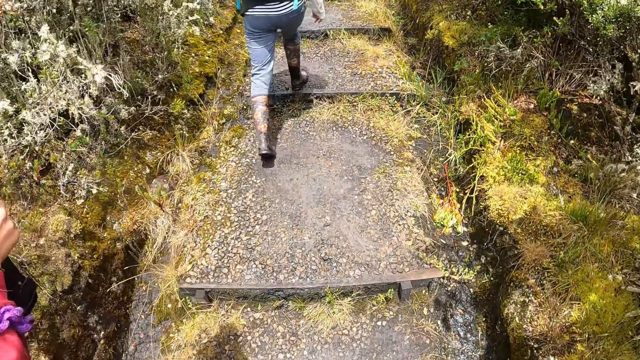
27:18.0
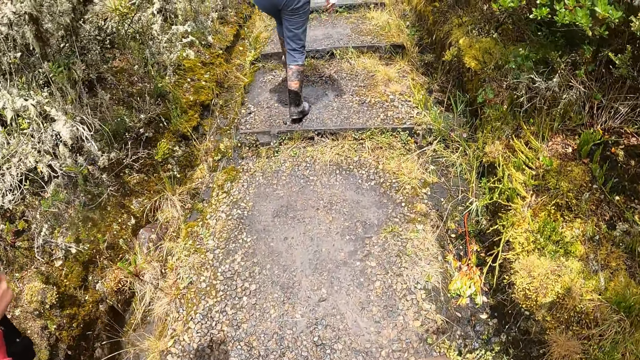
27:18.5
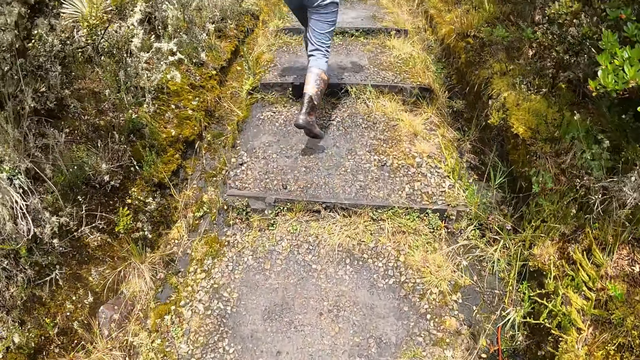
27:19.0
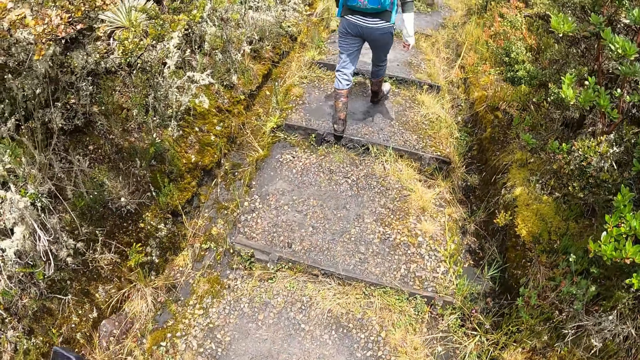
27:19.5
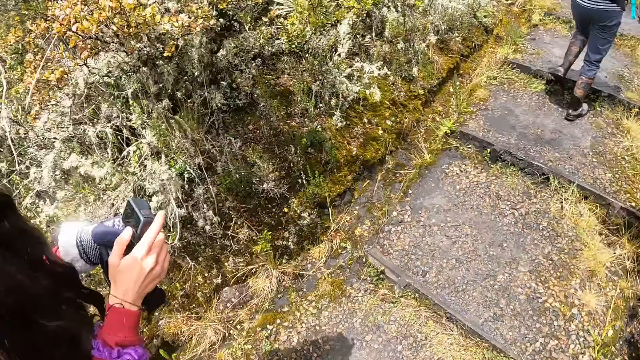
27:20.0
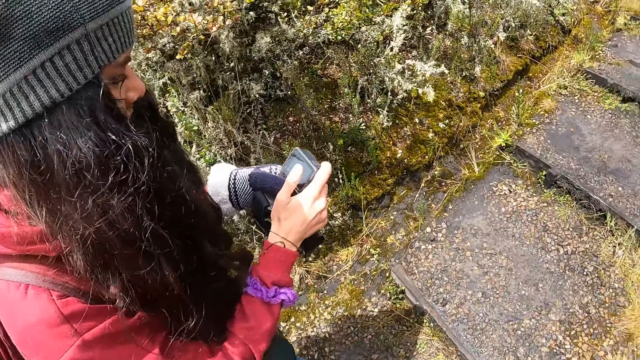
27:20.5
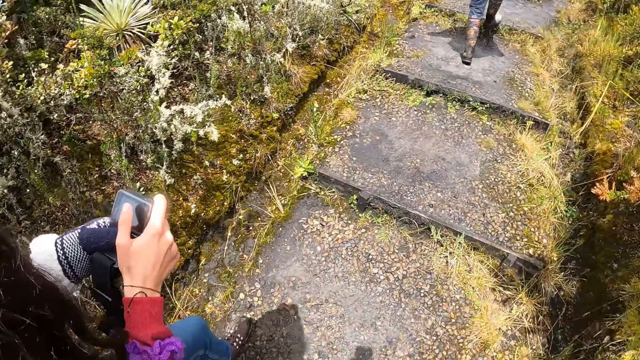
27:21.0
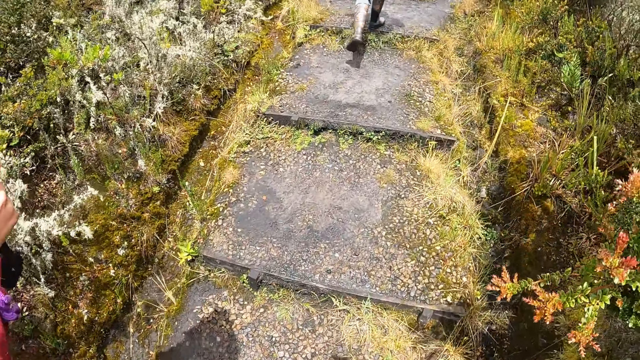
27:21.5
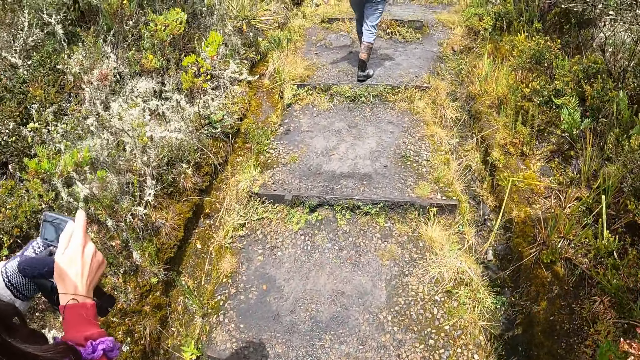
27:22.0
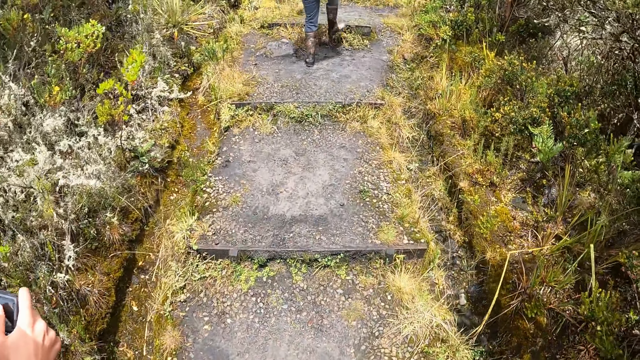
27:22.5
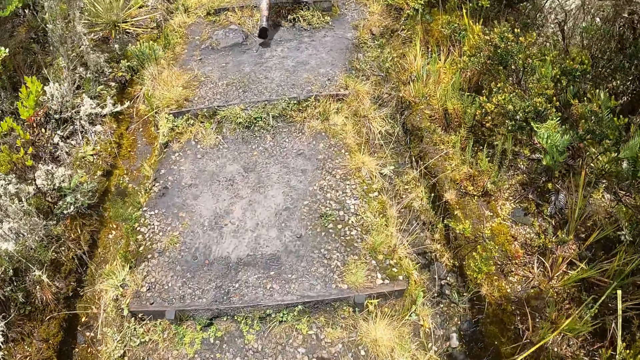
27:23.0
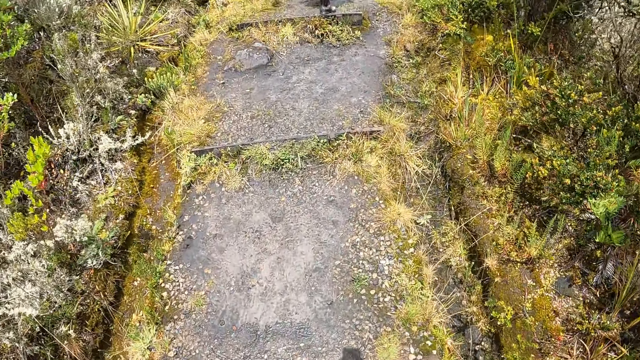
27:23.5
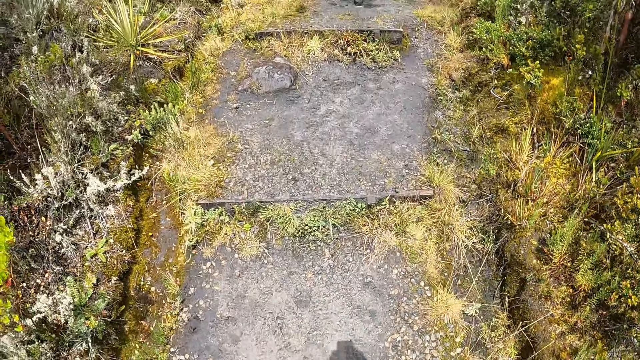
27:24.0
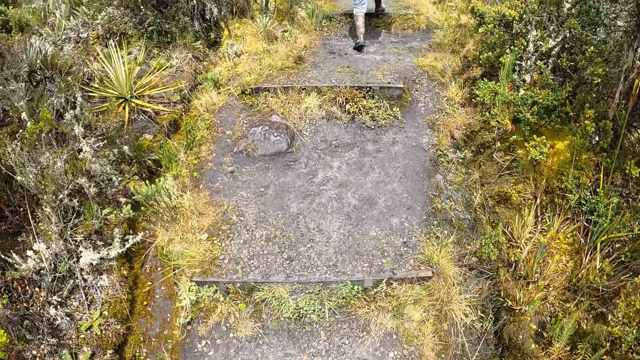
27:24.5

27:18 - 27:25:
The camera wearer walks around.

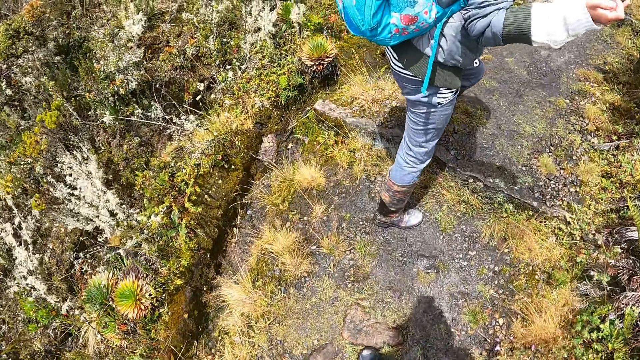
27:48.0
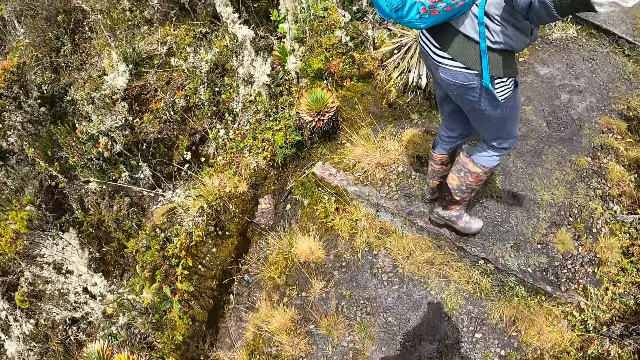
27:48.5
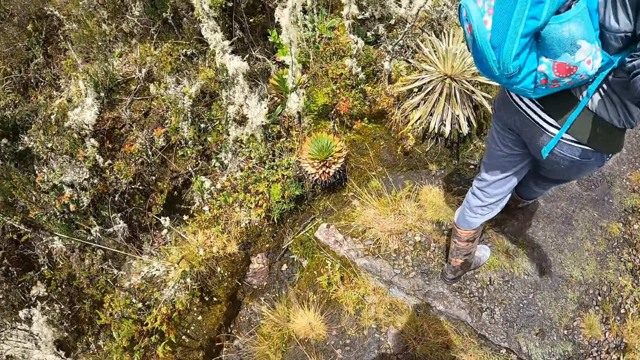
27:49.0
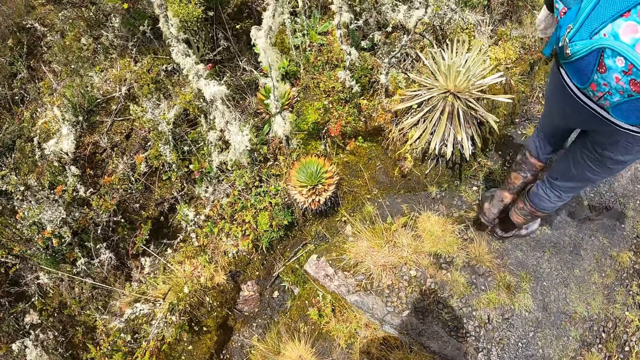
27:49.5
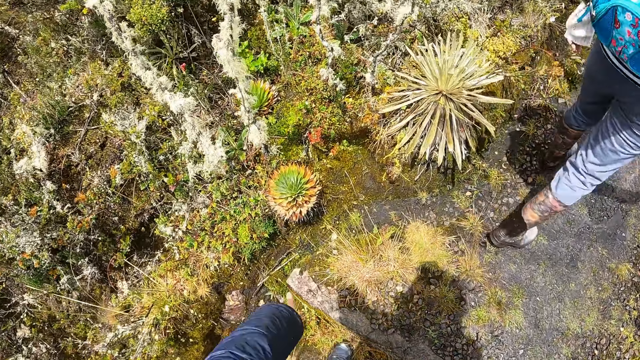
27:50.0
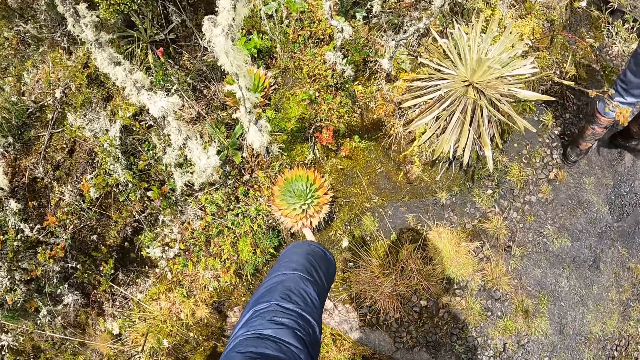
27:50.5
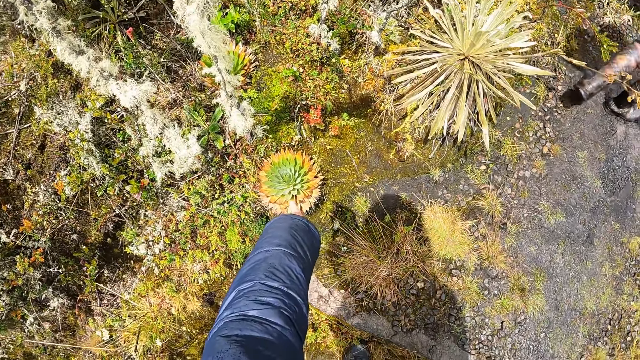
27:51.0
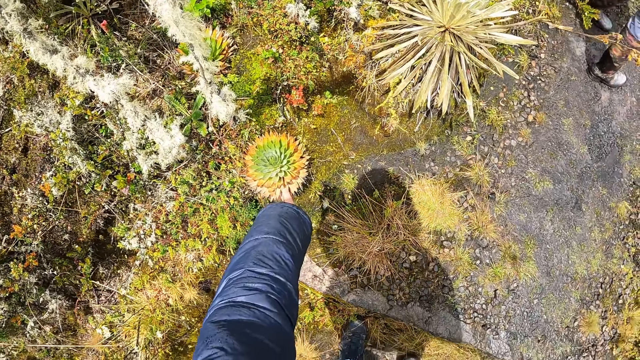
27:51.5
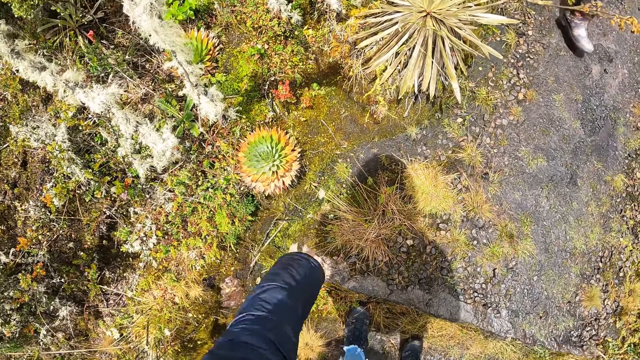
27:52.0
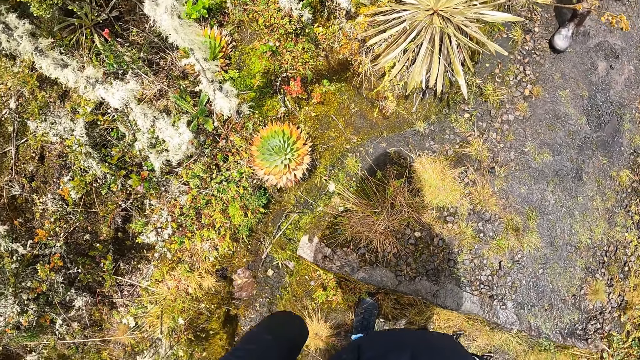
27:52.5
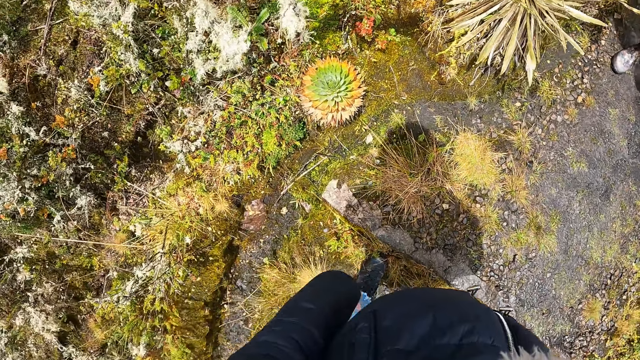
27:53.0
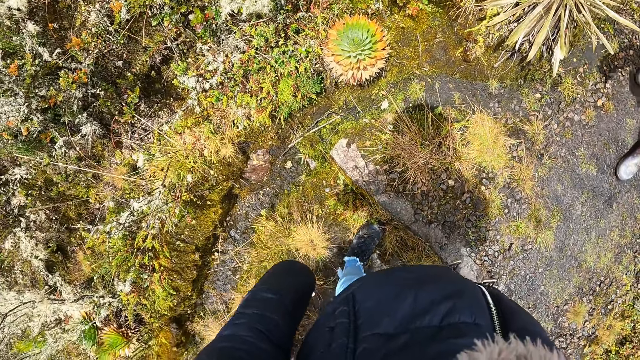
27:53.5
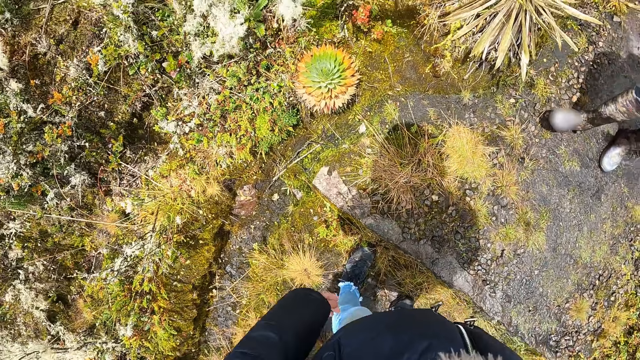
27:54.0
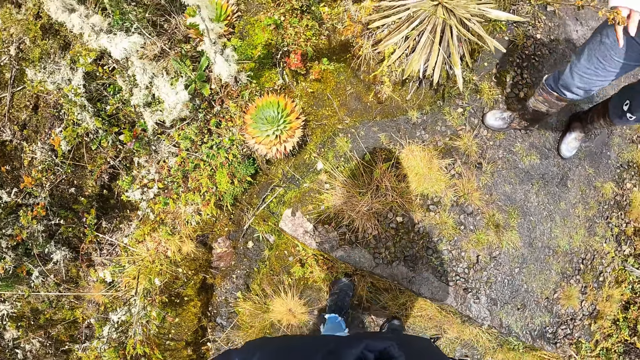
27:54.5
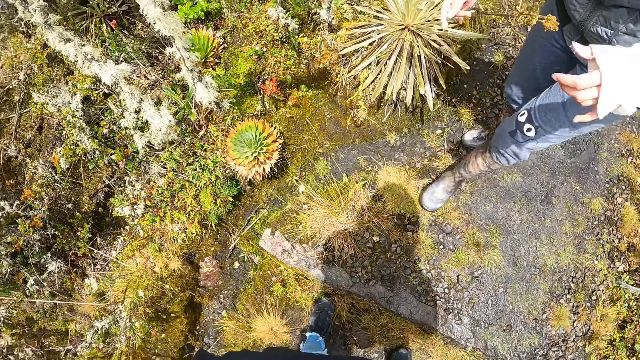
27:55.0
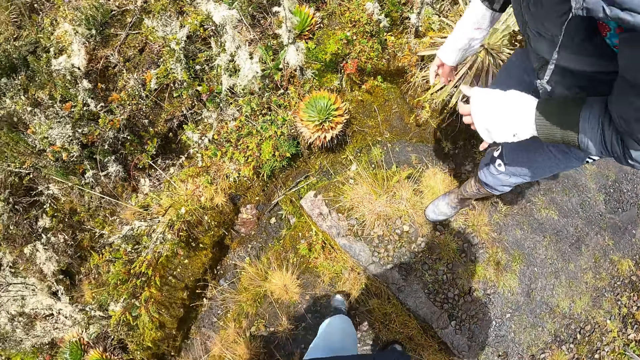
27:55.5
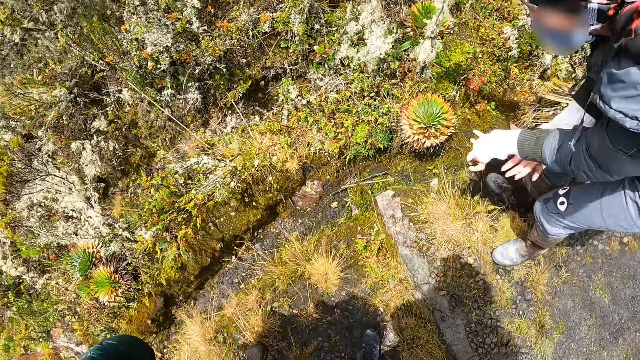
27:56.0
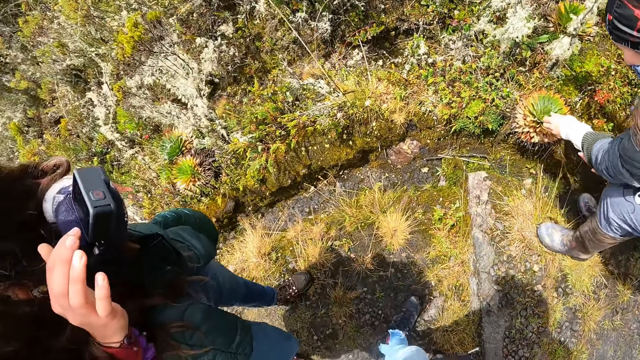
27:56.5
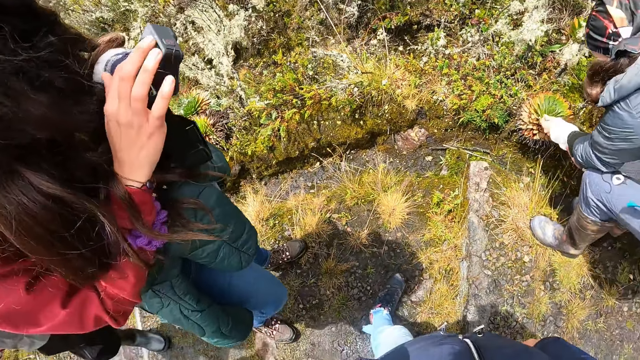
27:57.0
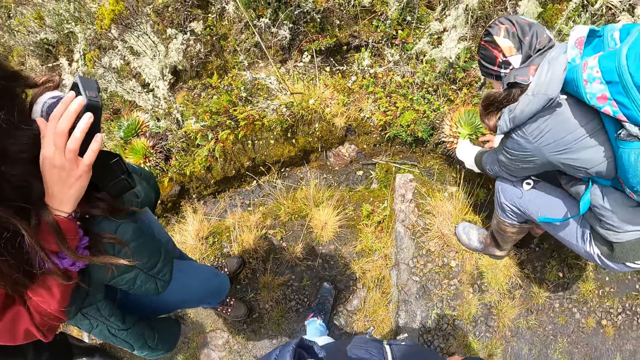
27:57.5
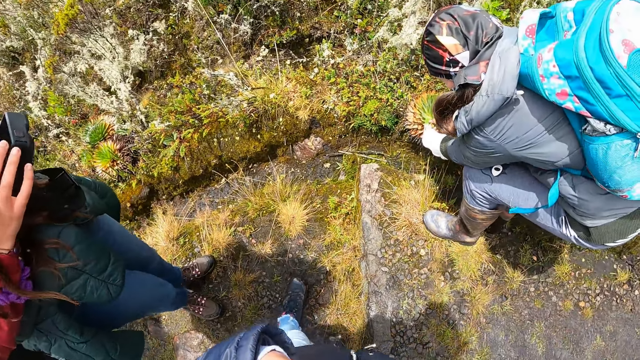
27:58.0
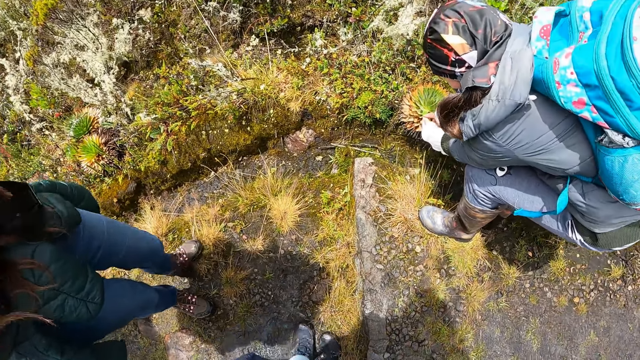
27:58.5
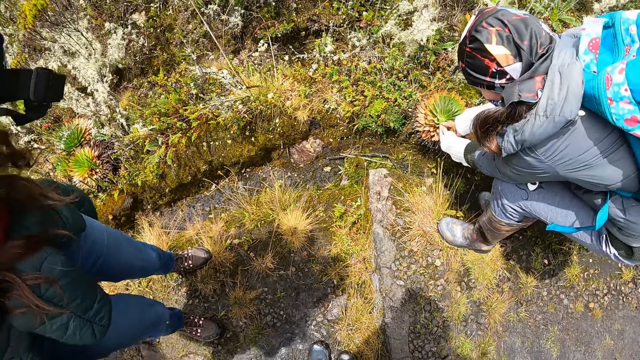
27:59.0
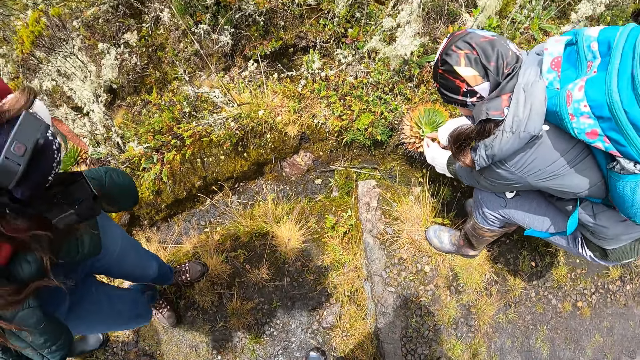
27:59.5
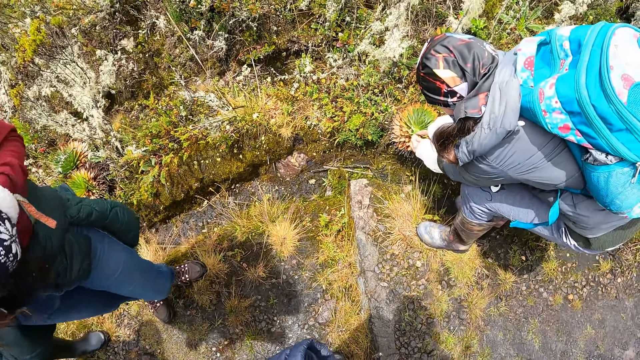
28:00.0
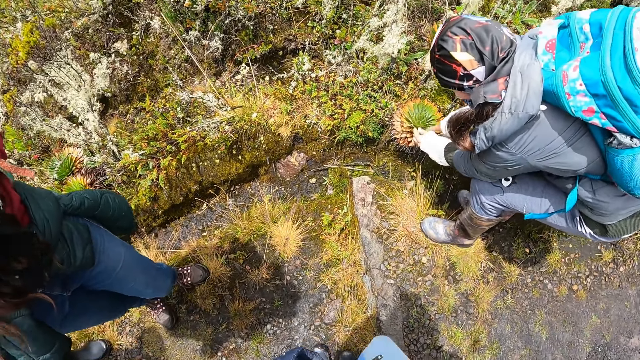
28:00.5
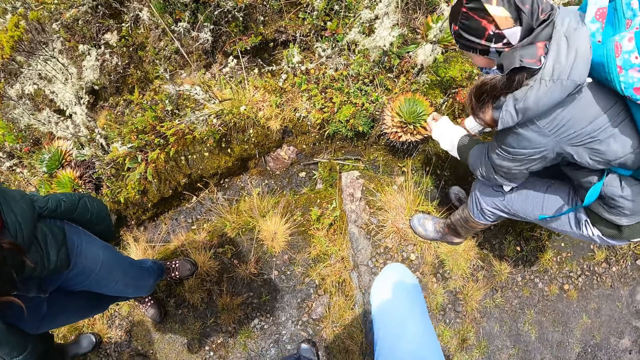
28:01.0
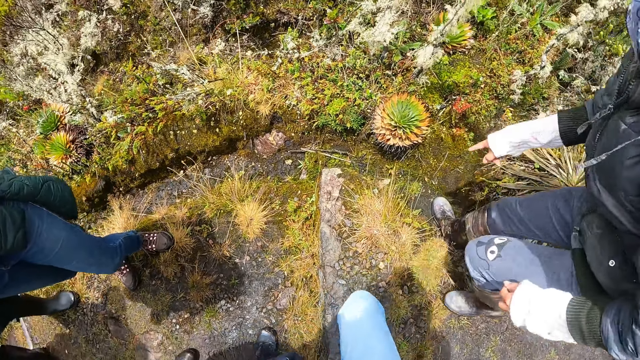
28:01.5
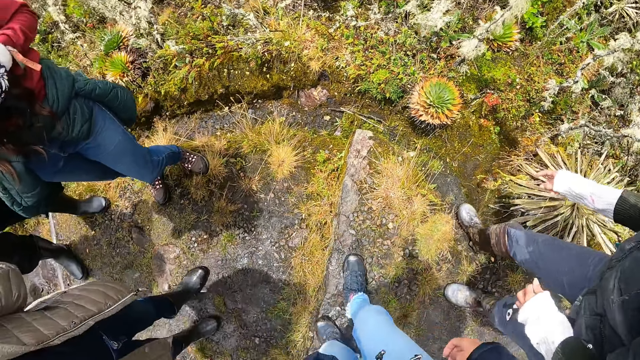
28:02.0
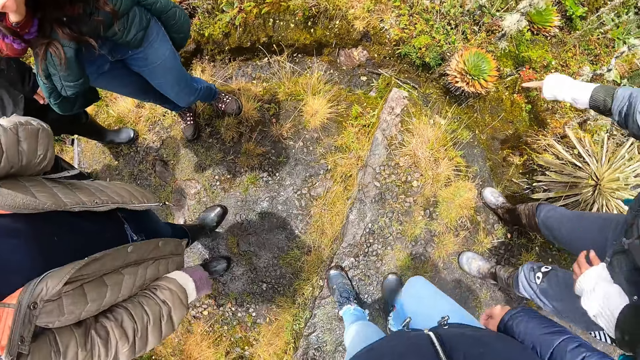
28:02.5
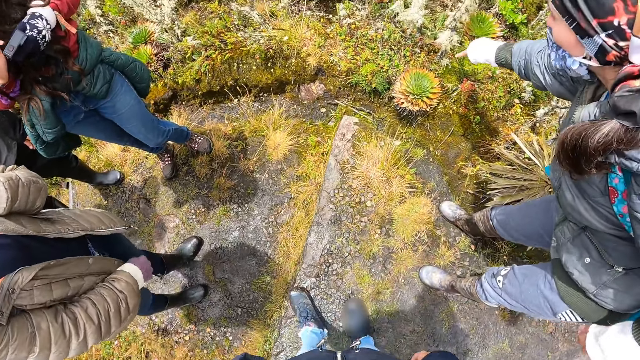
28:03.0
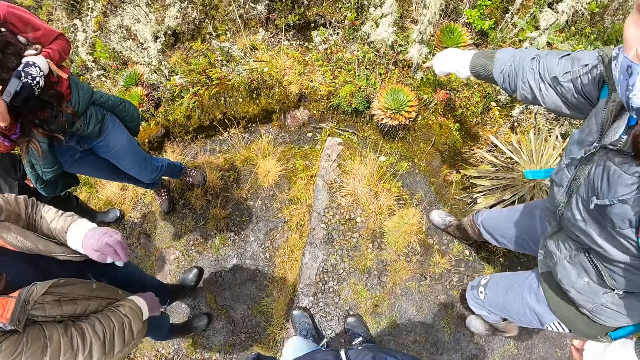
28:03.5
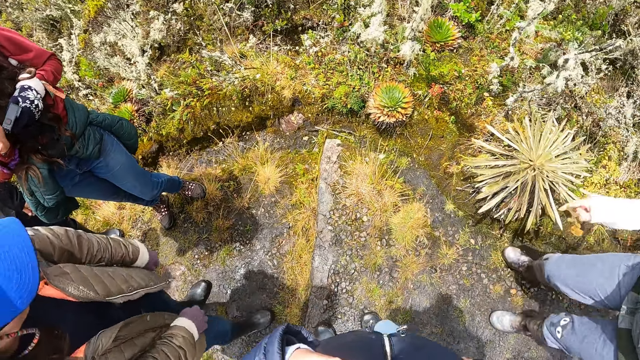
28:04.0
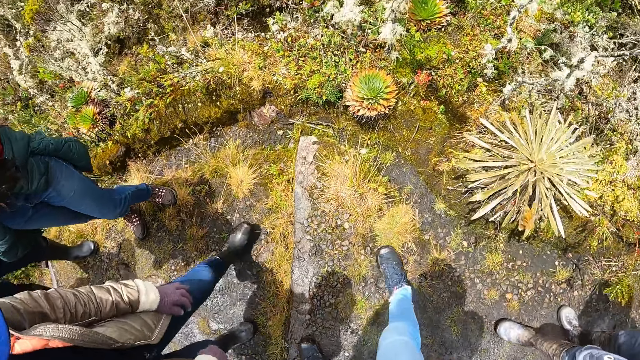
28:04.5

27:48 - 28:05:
The camera wearer points at an aloe plant with her left hand. She touches the face. A woman touches the aloe plant with her hands. The camera wearer moves around.
